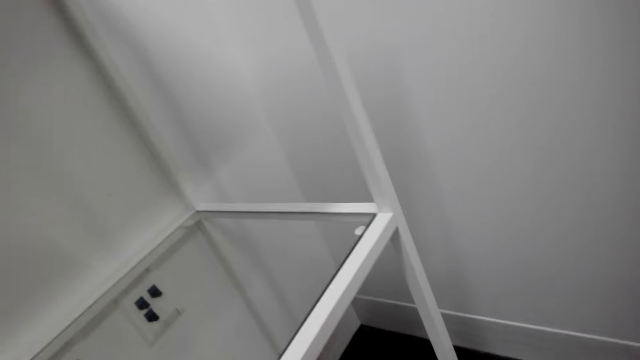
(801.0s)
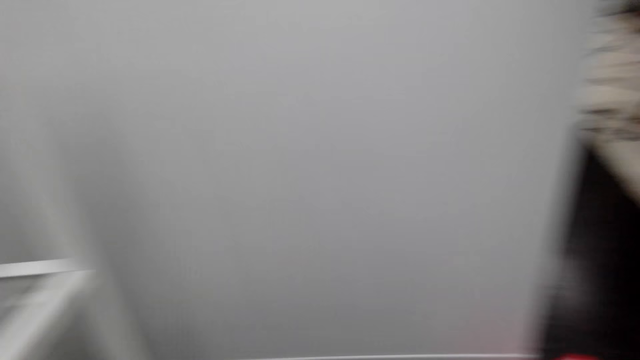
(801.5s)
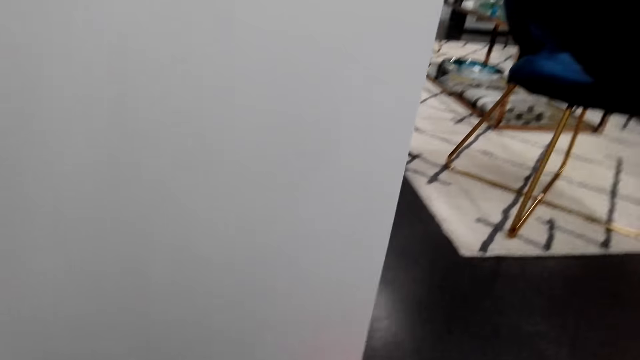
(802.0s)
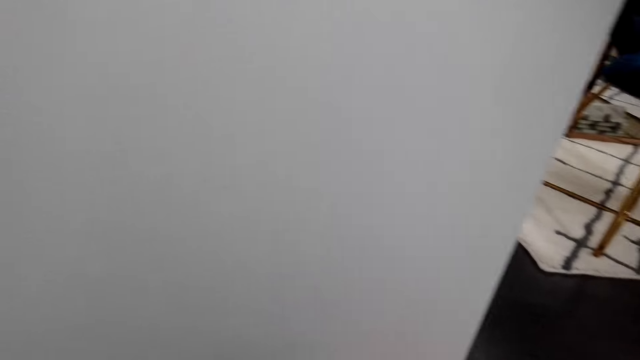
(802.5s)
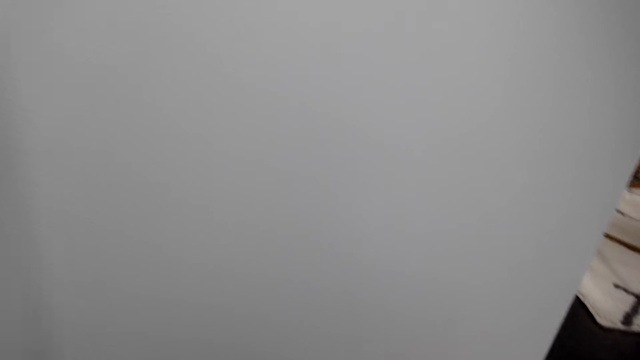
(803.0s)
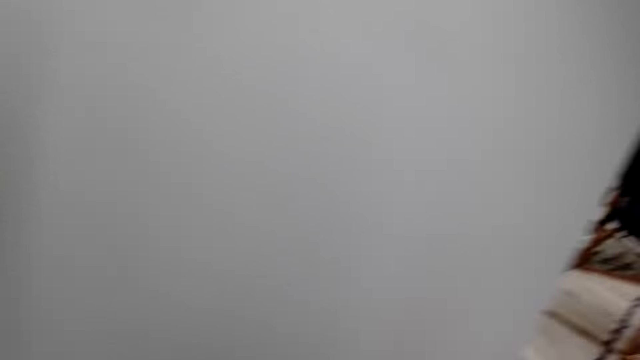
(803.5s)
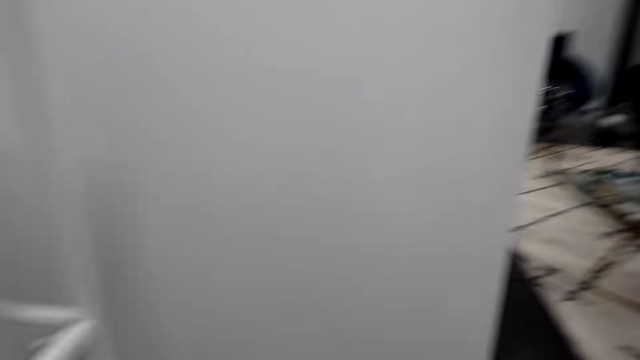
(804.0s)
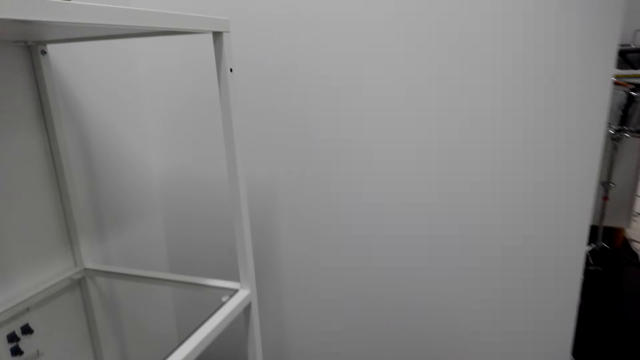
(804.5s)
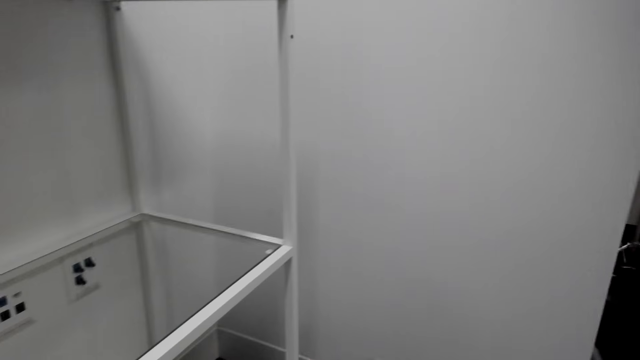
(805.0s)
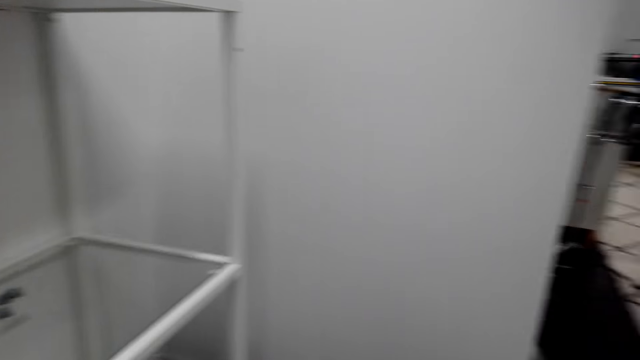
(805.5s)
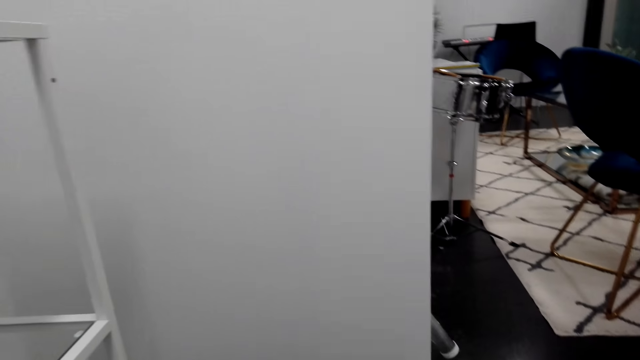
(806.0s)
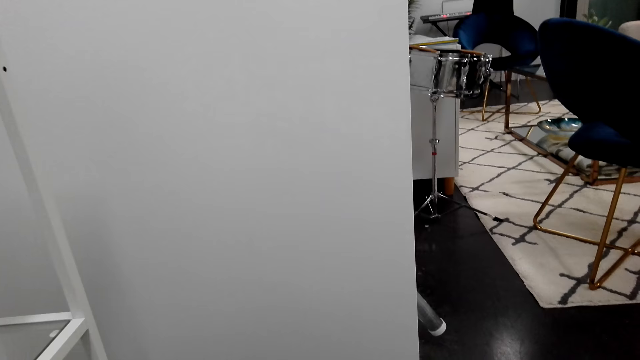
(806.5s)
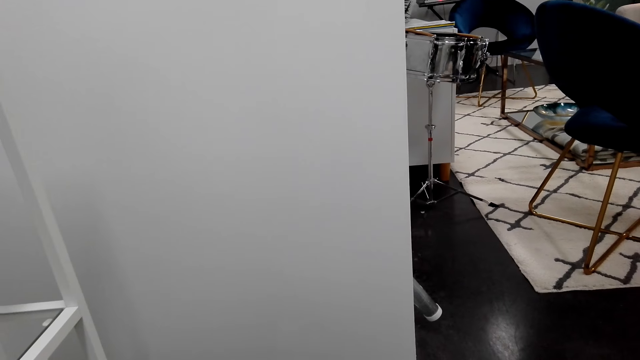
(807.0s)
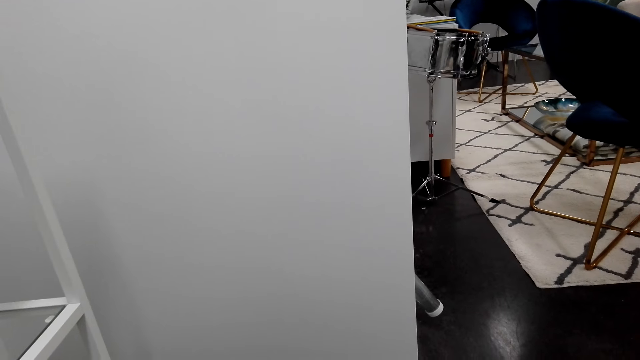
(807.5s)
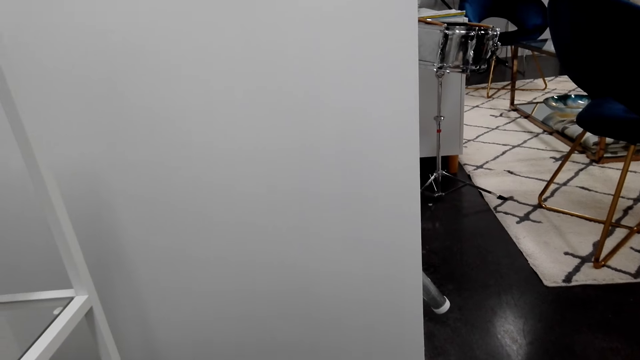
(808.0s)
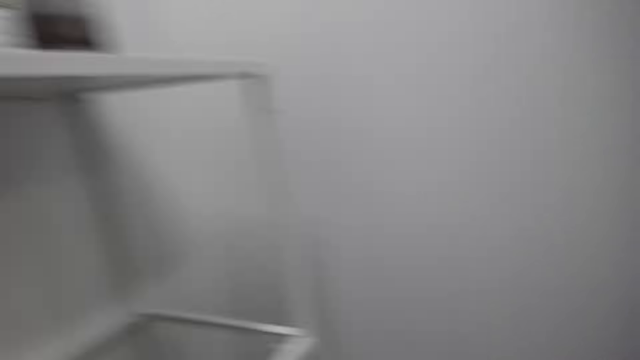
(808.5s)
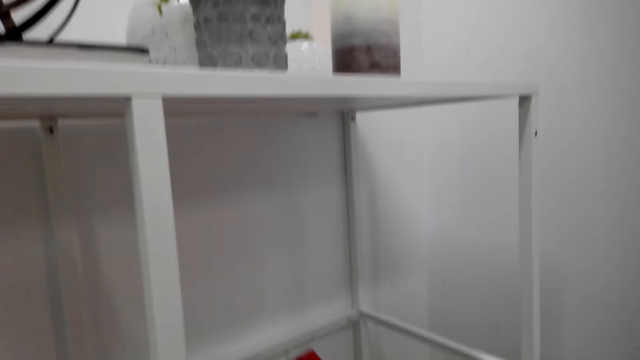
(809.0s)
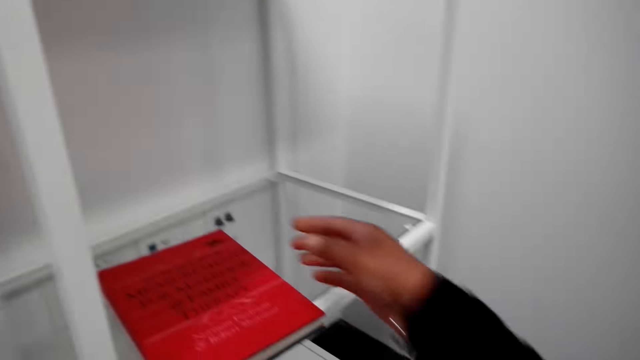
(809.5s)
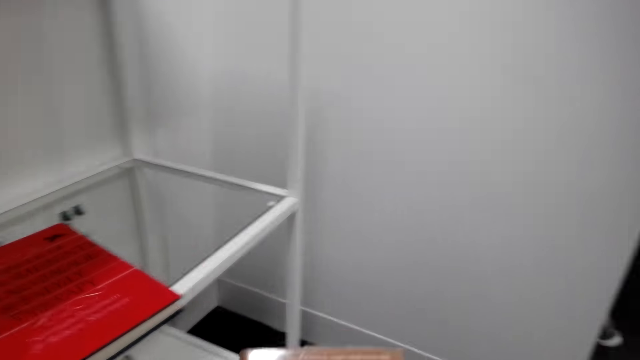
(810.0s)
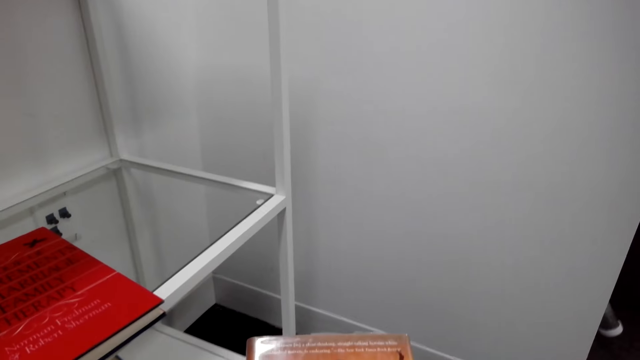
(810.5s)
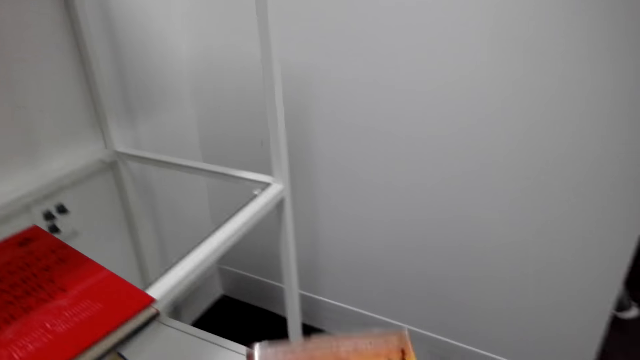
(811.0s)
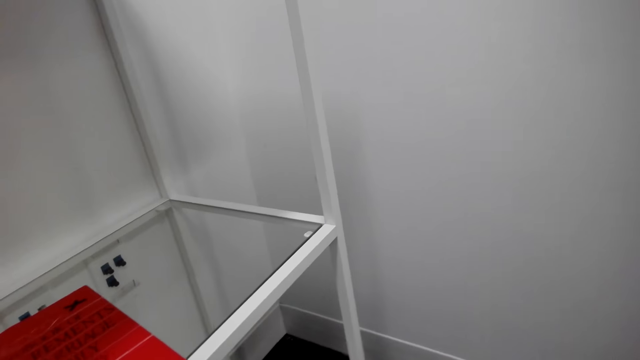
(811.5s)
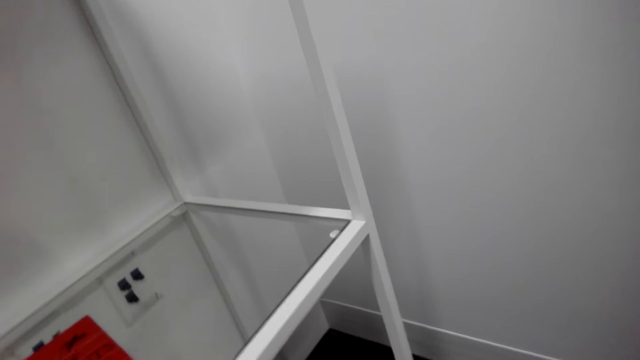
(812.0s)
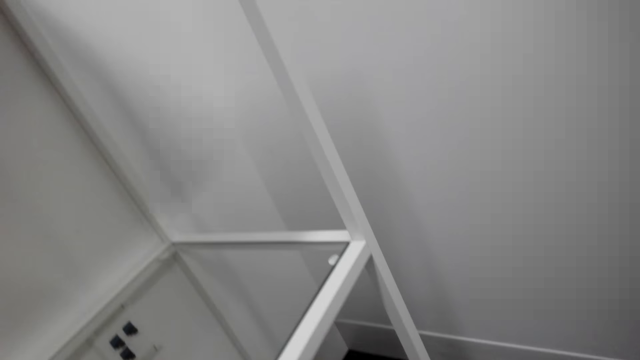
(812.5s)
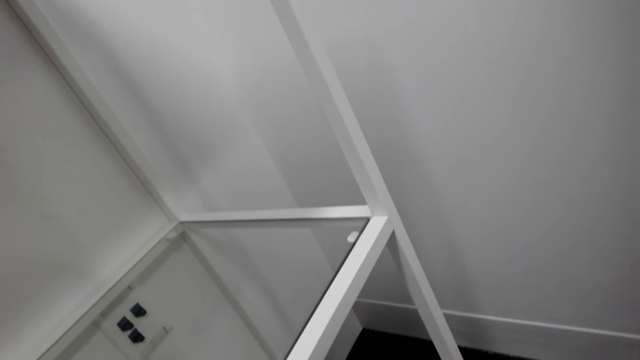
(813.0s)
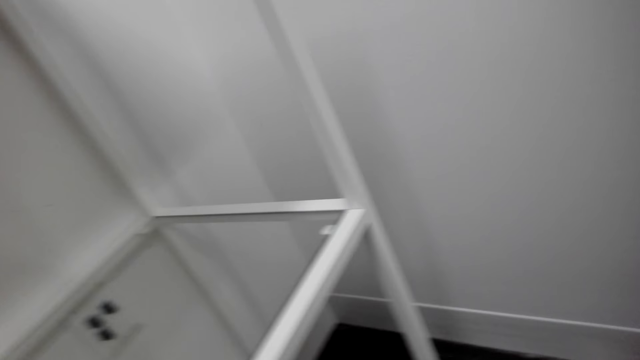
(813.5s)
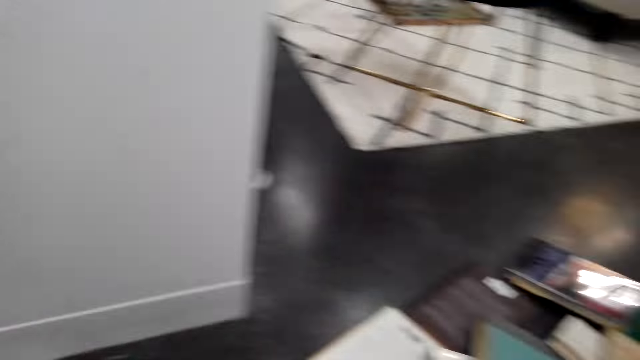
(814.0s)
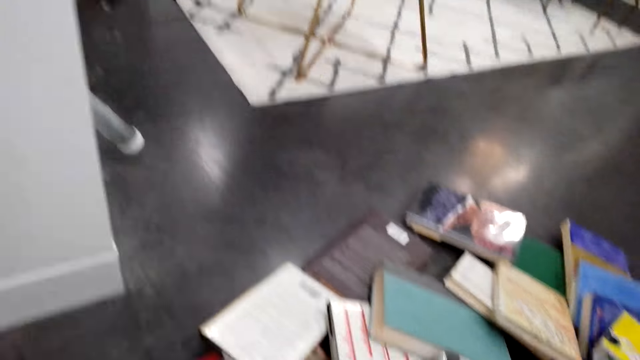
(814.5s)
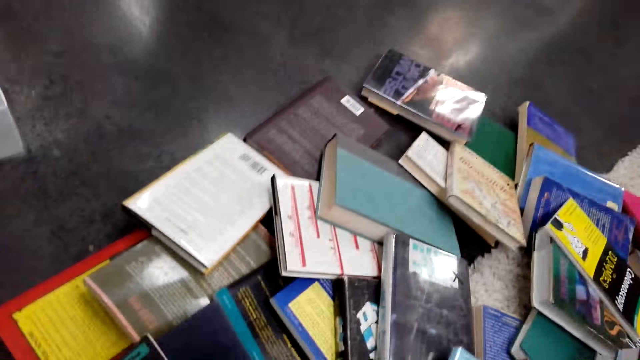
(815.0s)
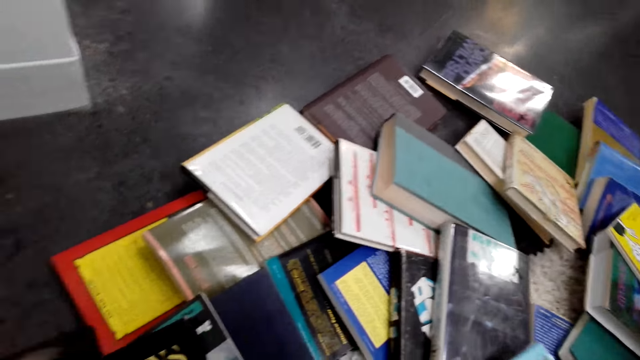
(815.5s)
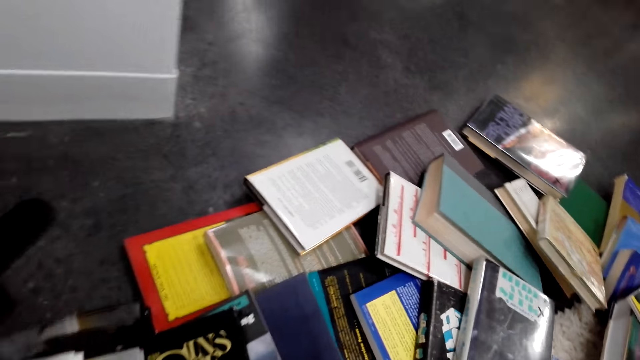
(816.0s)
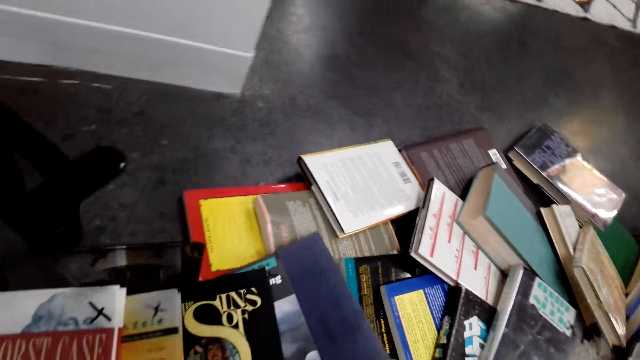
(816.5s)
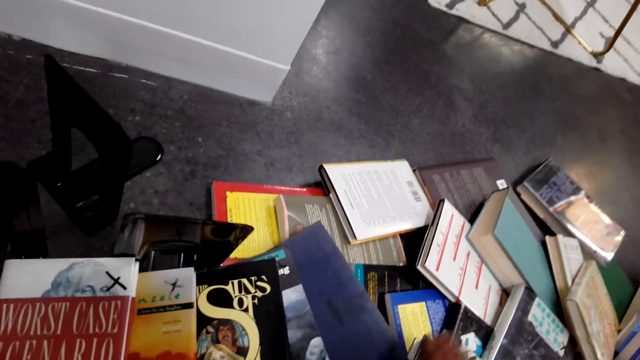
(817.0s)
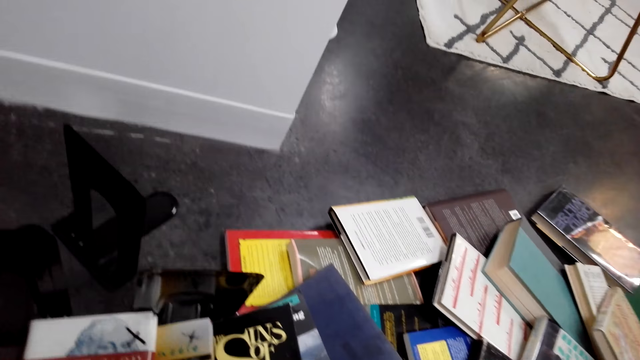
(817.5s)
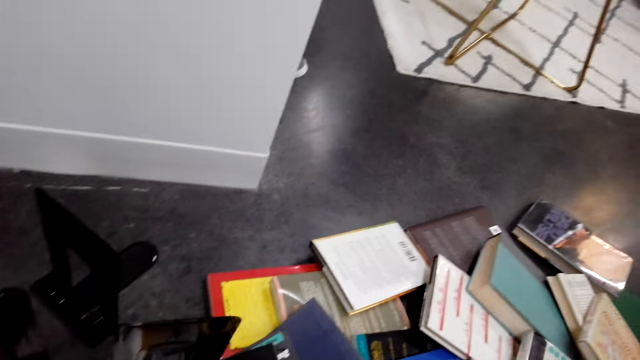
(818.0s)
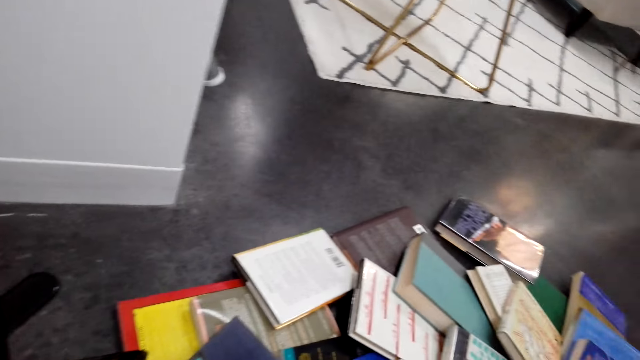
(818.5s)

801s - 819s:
The camera wearer places the book on the shelf. They pick a book from the floor.

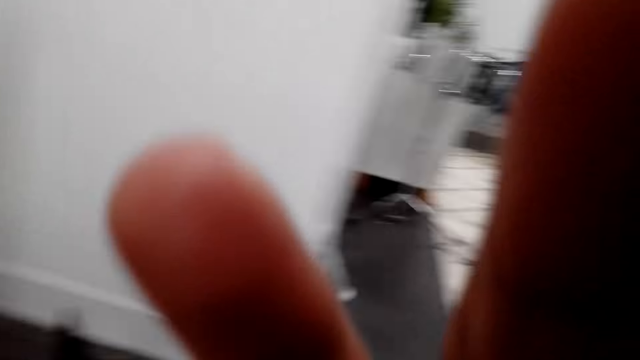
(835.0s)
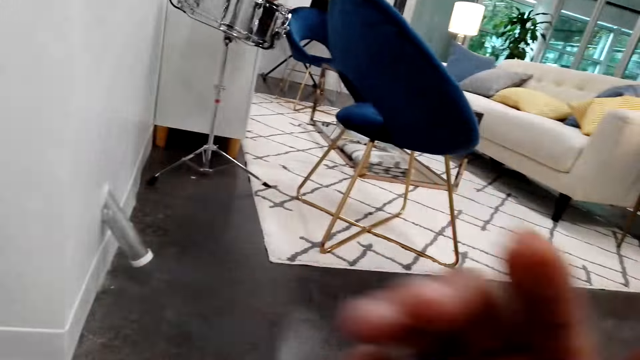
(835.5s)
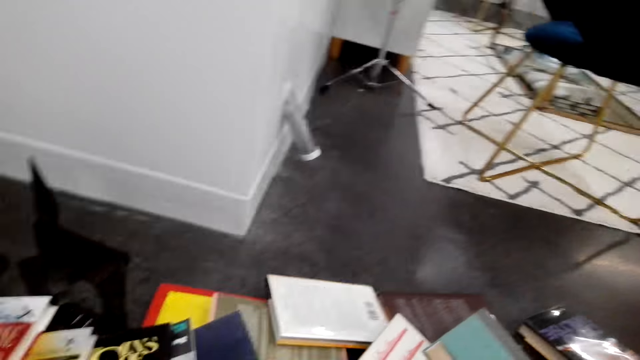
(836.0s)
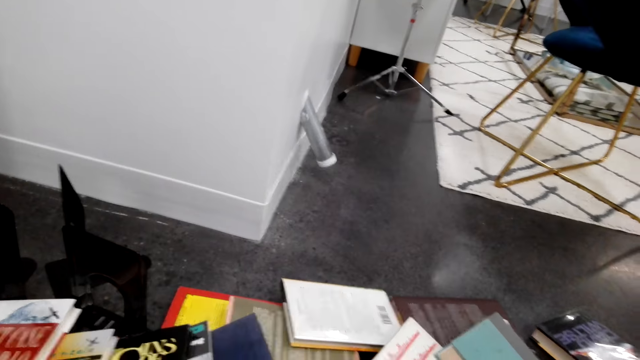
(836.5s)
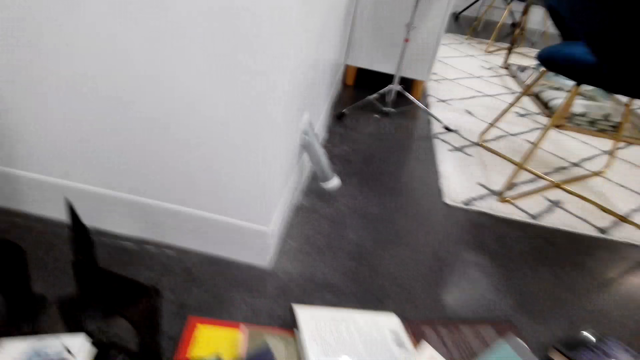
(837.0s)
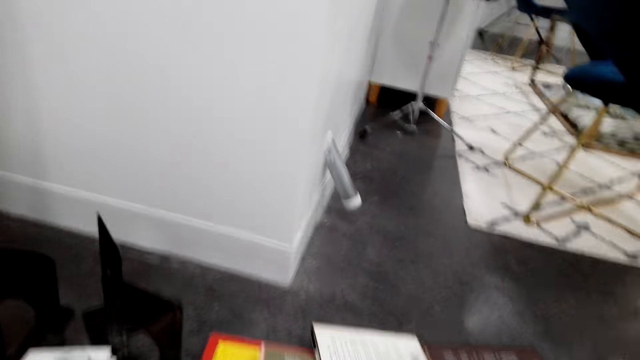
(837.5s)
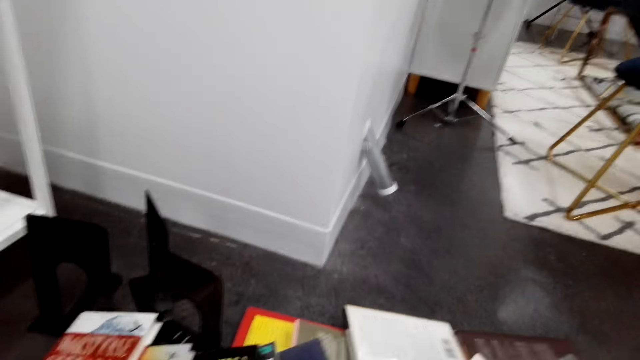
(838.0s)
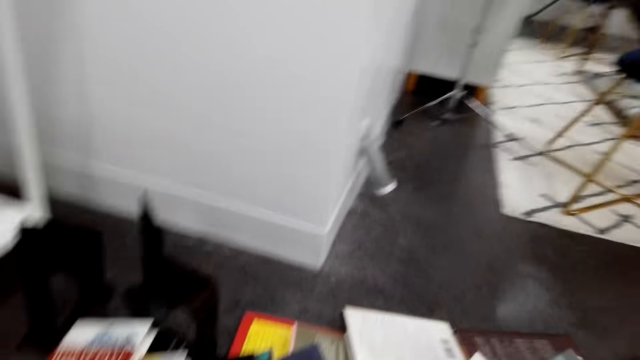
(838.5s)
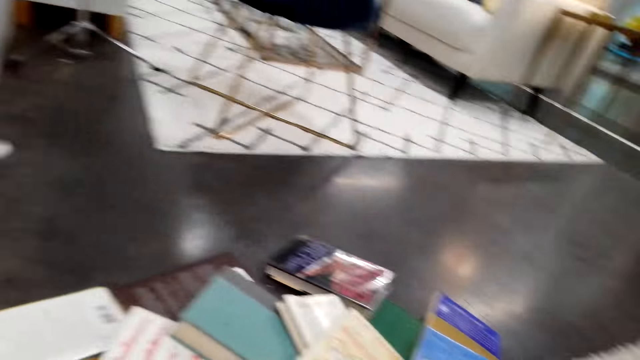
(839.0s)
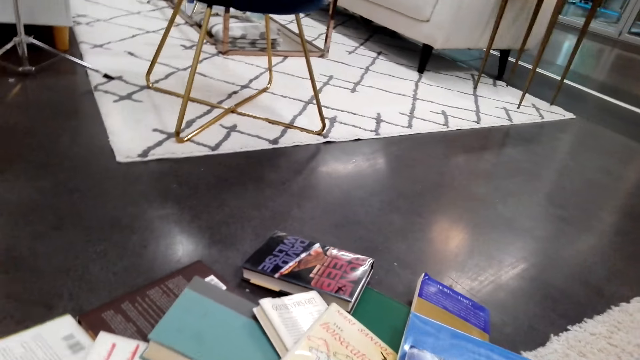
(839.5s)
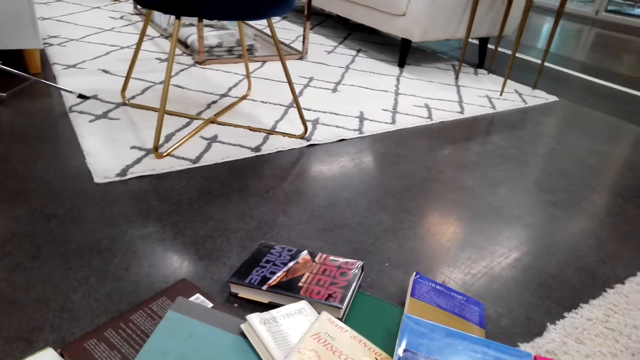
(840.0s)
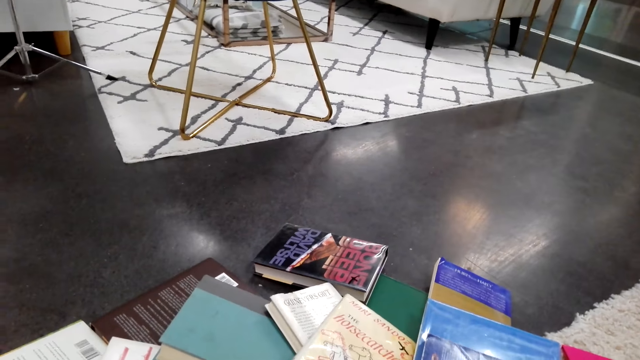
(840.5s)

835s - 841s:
The camera wearer adjusts the camera. They touch the camera. They pick one book on the floor.
